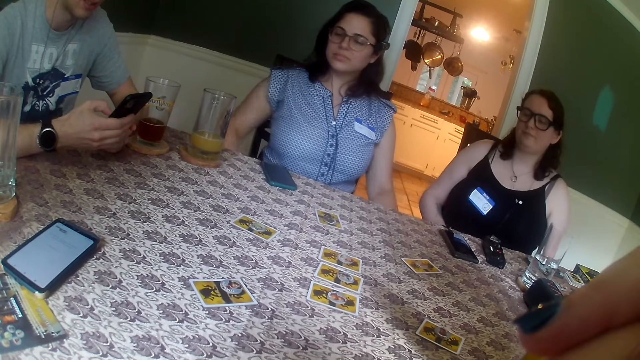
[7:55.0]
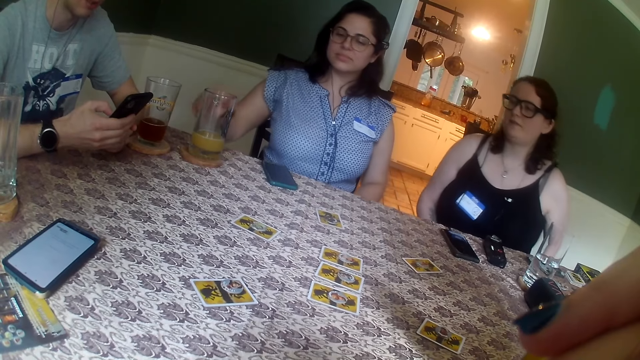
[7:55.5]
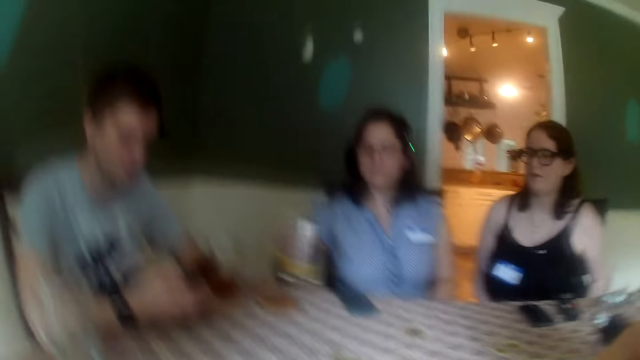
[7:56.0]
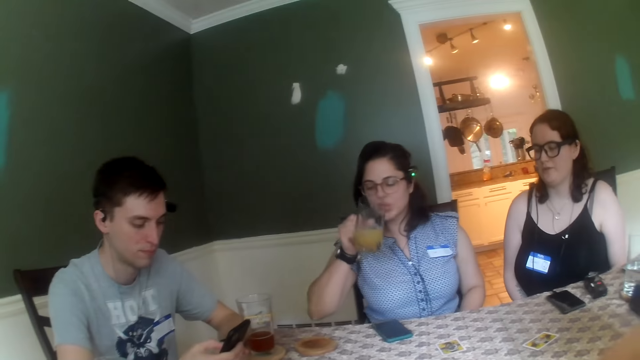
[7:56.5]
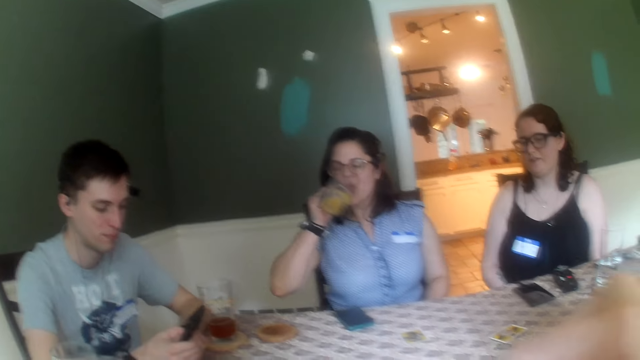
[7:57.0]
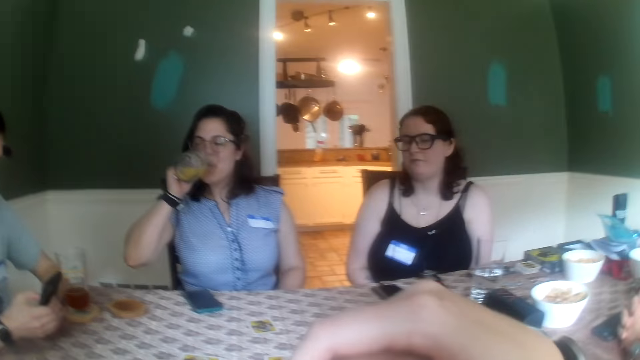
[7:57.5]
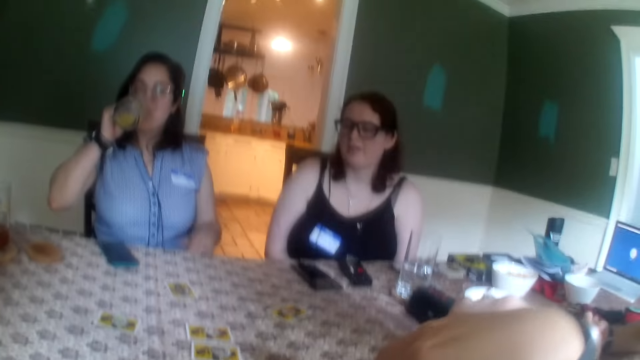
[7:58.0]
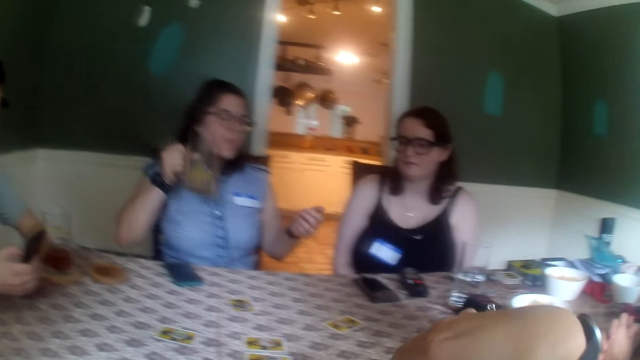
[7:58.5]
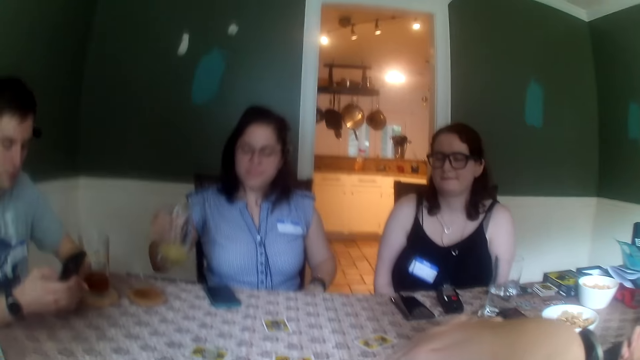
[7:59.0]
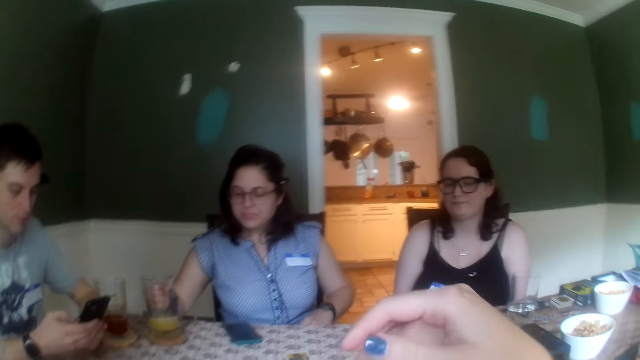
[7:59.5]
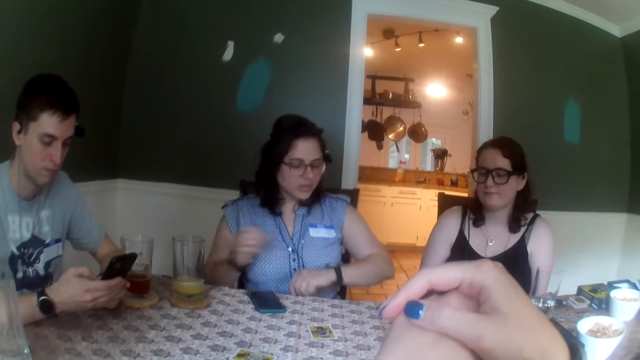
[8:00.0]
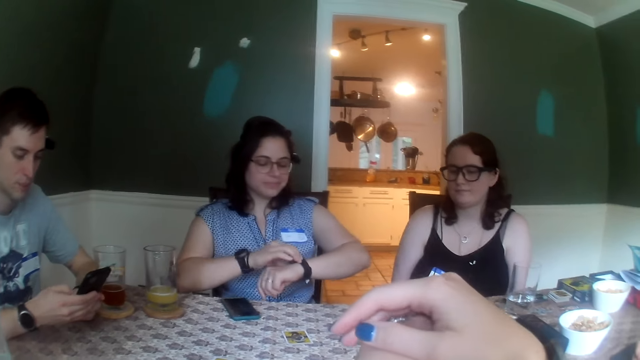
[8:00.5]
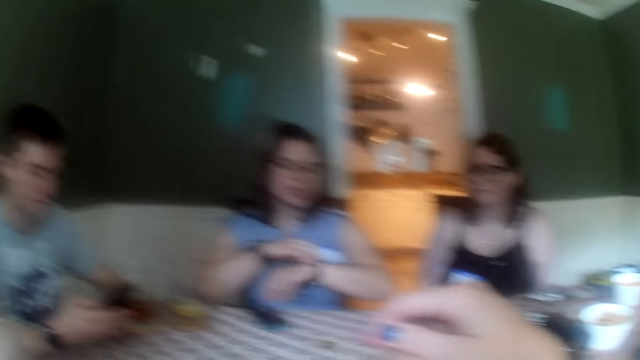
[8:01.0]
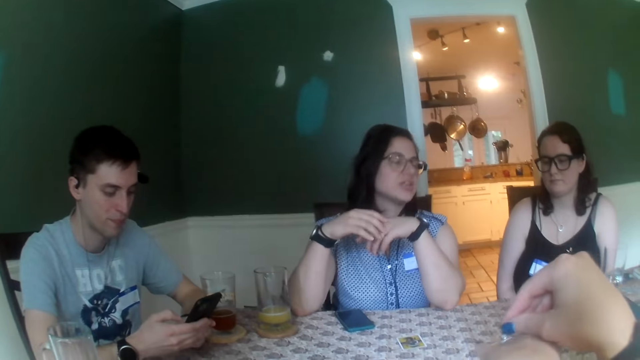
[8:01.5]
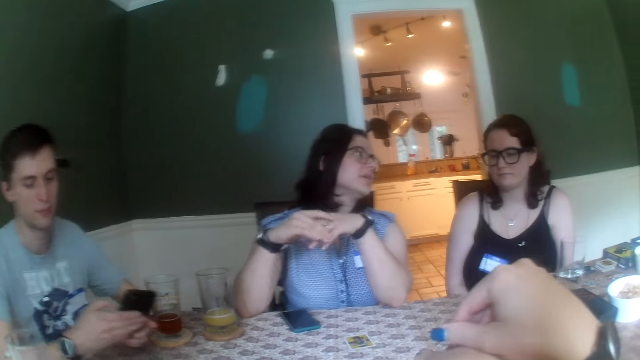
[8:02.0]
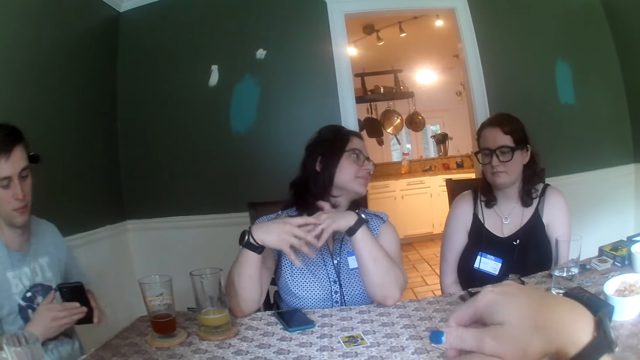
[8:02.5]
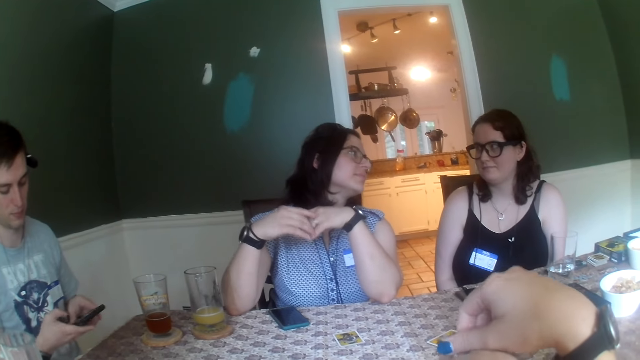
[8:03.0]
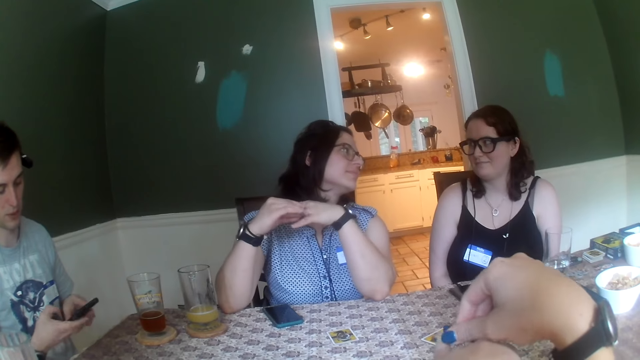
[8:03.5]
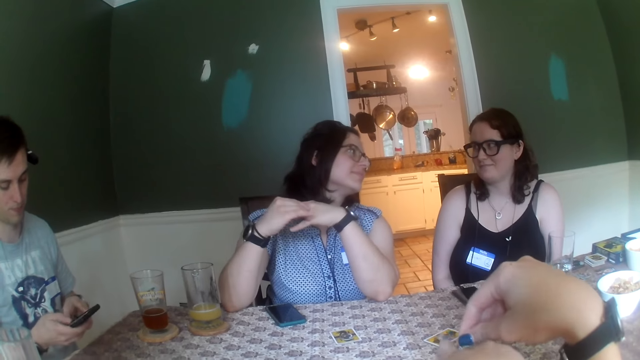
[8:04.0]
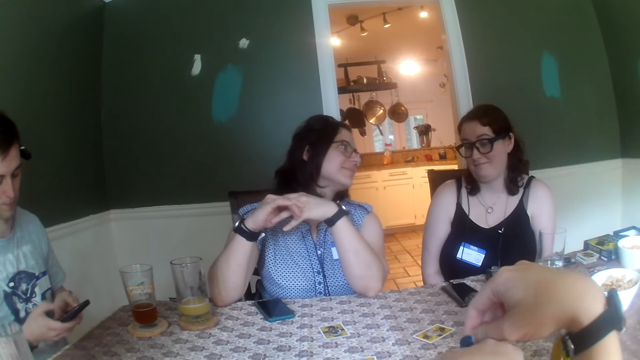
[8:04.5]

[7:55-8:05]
The woman picks up the glass of juice on the table with her right hand. The woman drinks from the glass of juice in her right hand. The woman drops the glass of juice in her right hand on the table. The woman checks a wrist watch on her left hand with her right hand. The camera wearer rubs her hands together.

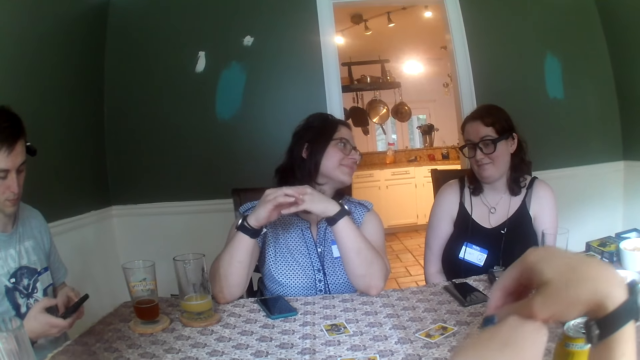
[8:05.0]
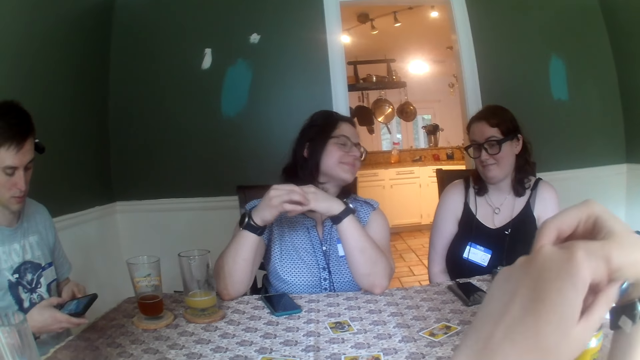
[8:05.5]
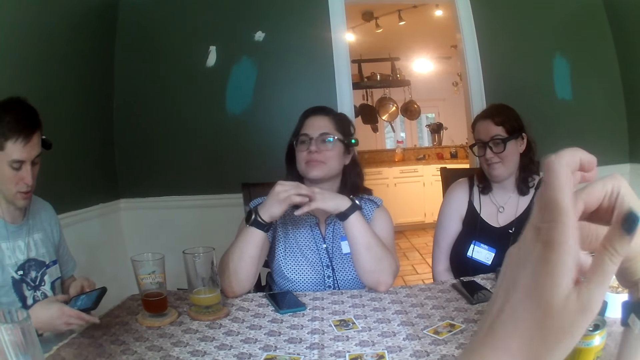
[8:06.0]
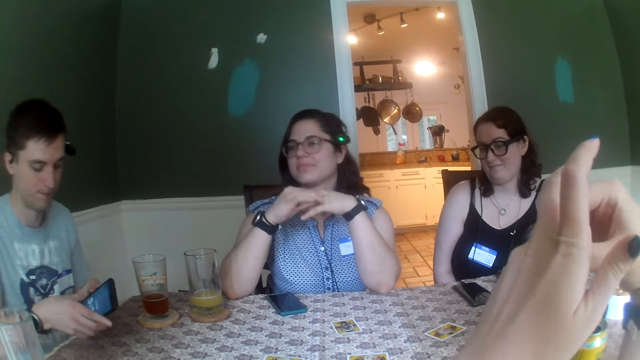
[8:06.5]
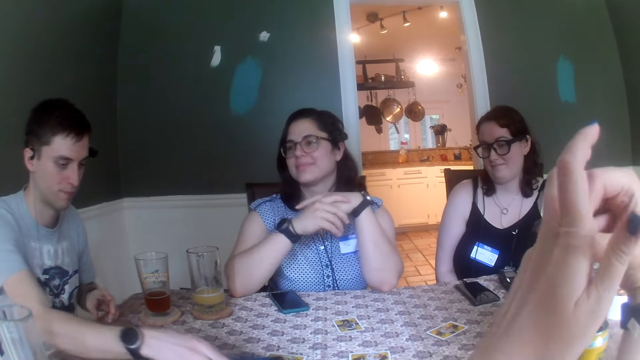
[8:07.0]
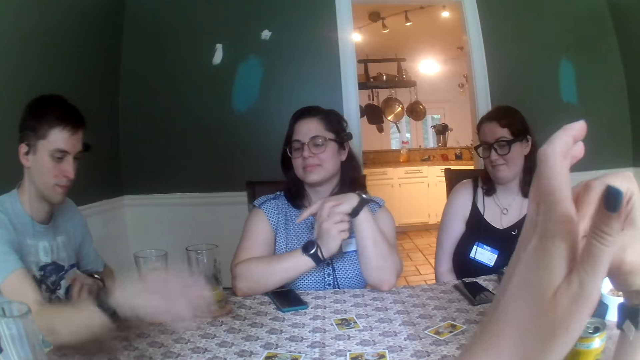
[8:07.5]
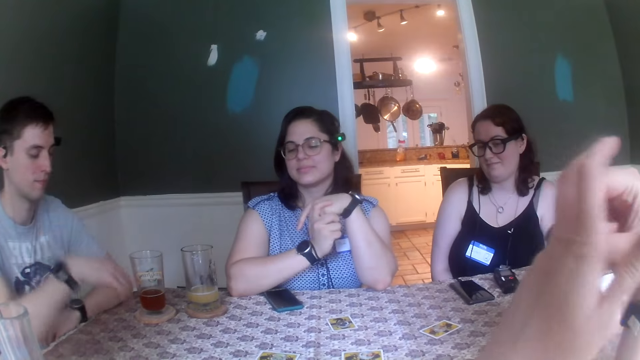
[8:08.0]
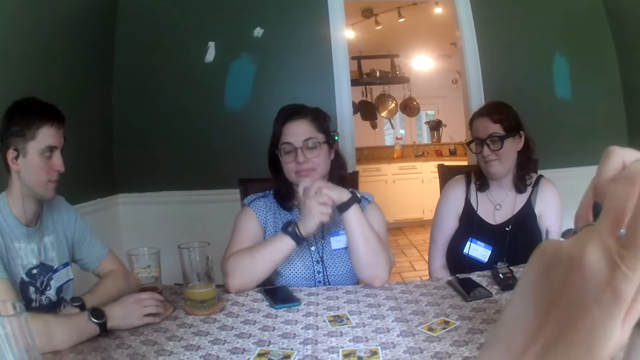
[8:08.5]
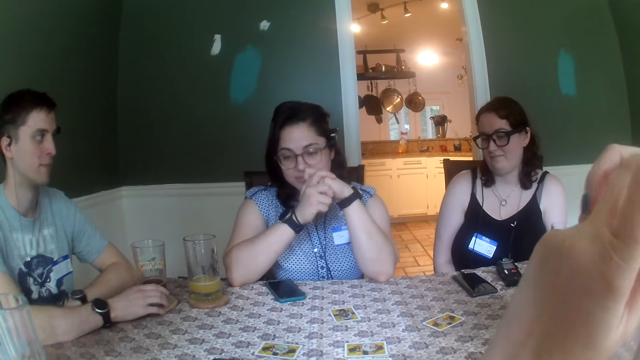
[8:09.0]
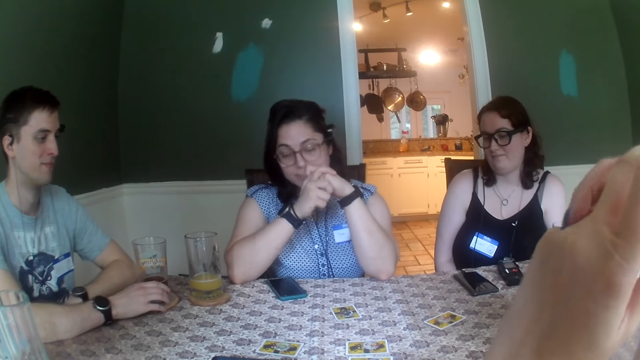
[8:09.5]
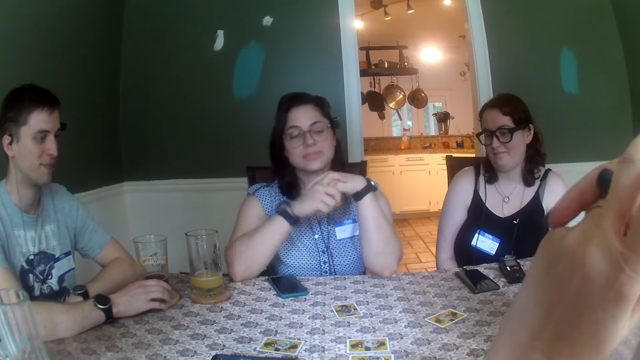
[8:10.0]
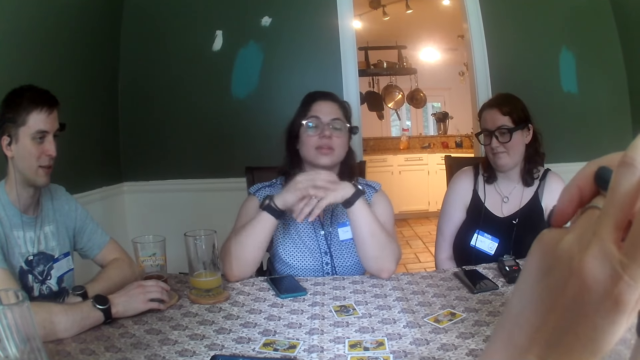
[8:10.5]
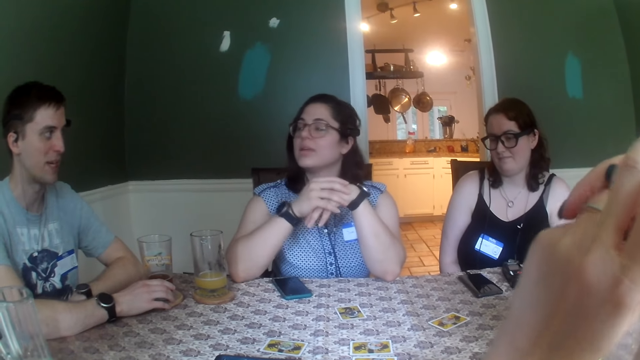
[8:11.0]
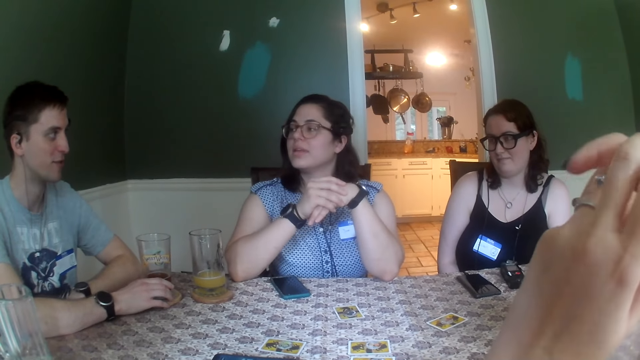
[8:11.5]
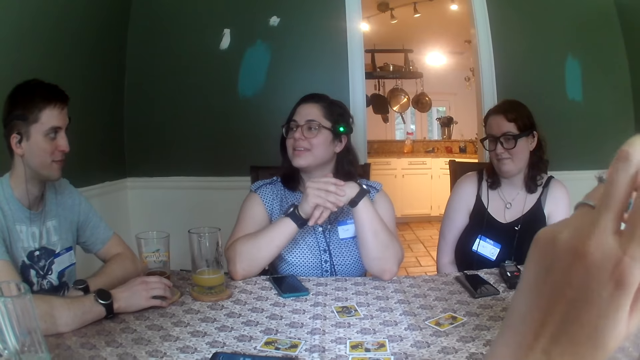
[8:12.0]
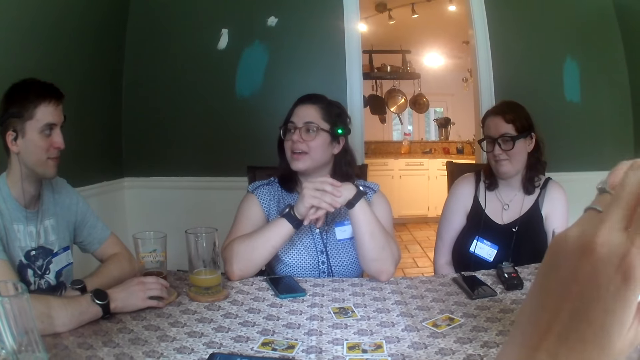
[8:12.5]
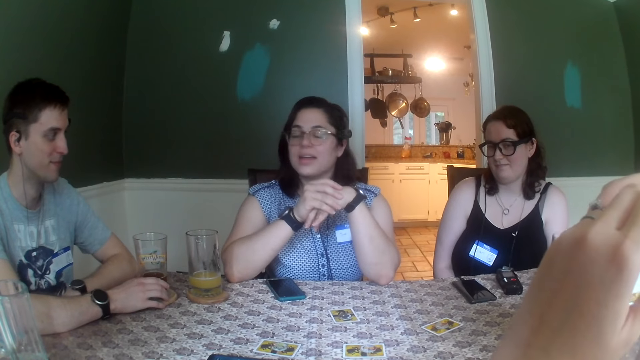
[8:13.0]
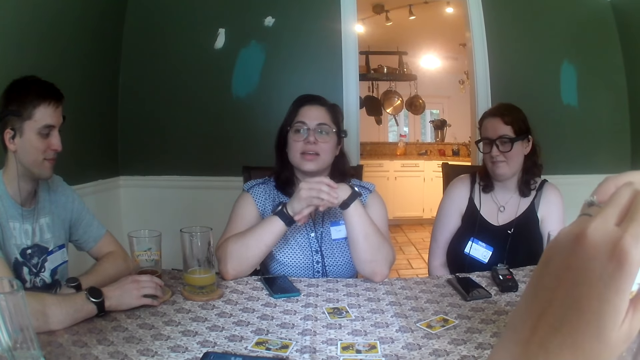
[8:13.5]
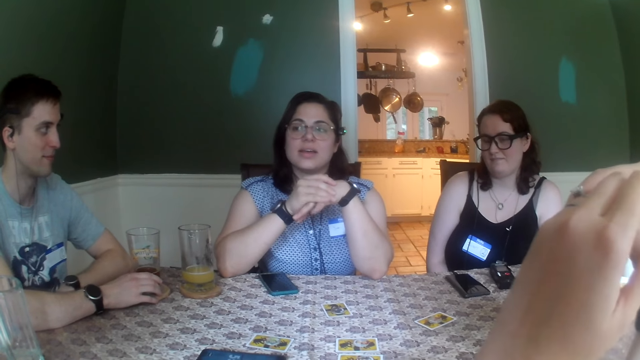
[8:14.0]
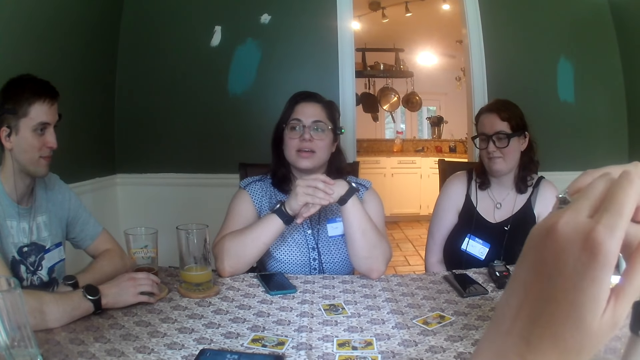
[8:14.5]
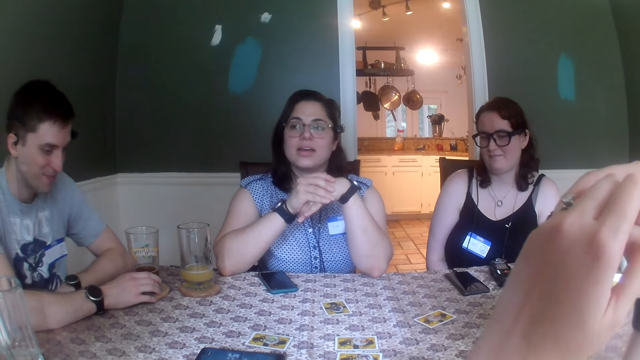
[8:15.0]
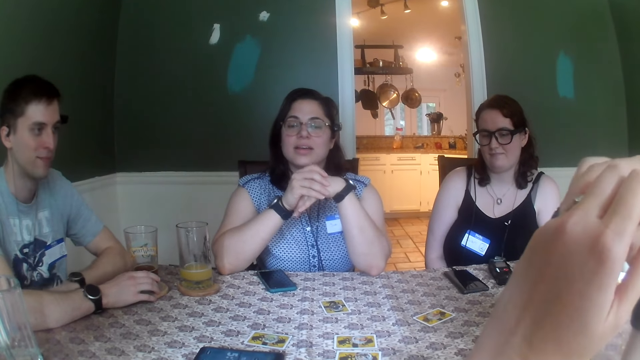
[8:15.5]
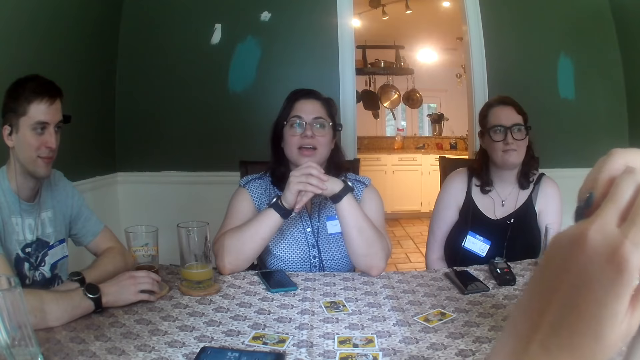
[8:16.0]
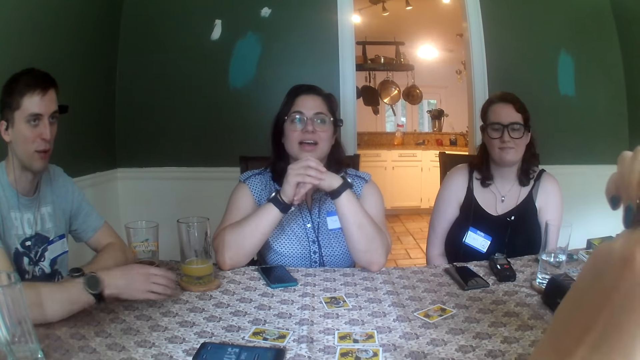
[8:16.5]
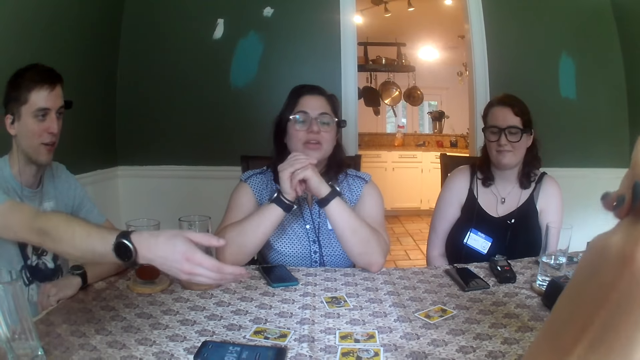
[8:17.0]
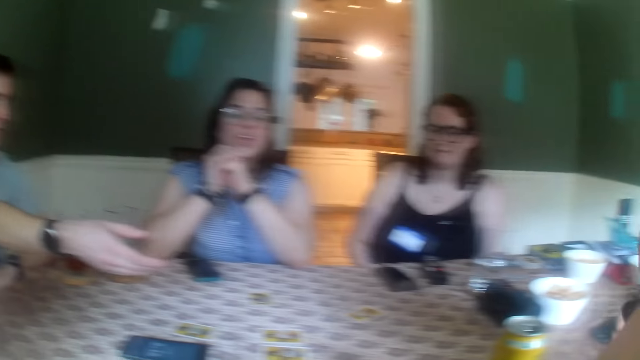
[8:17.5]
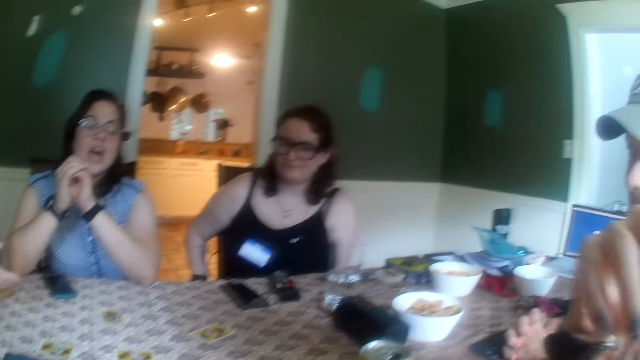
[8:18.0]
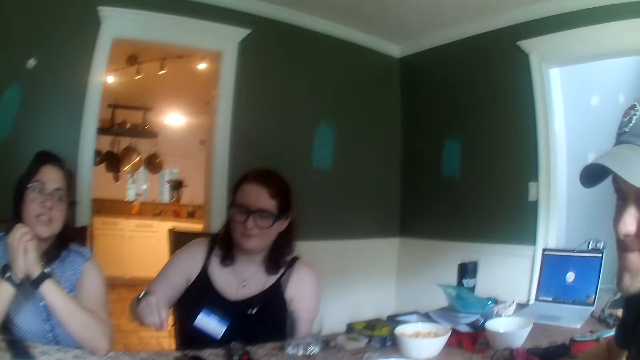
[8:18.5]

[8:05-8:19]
The man drops the phone in his right hand on the table. The man touches a glass of juice on the table with his right hand.
